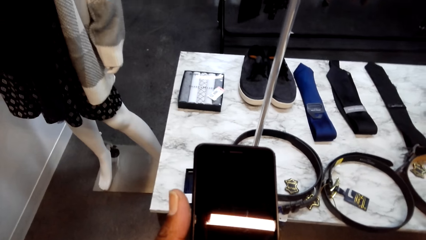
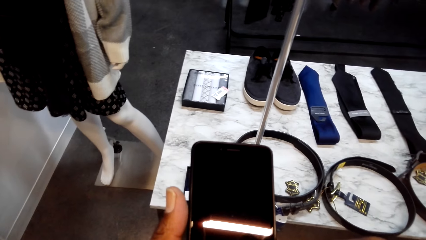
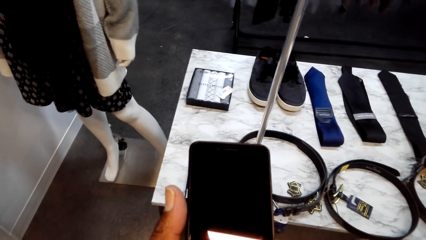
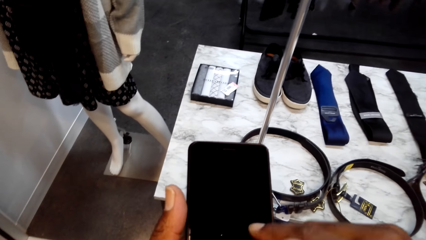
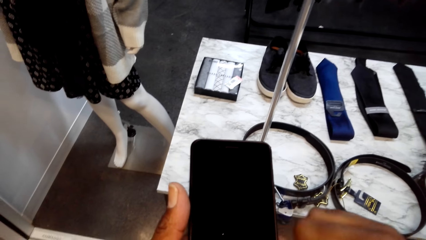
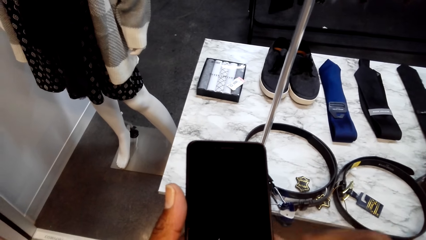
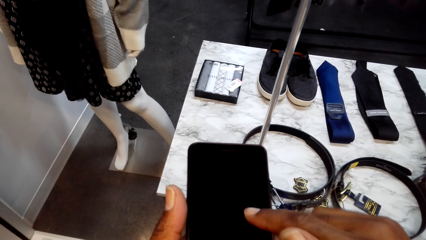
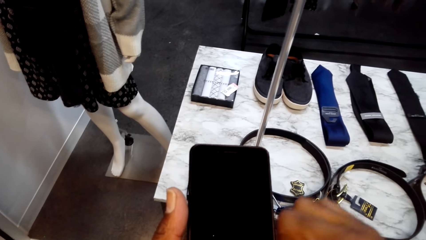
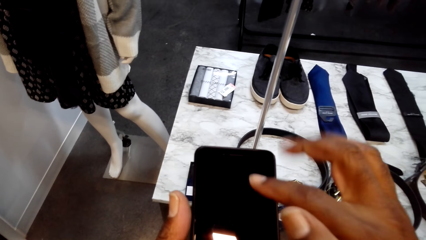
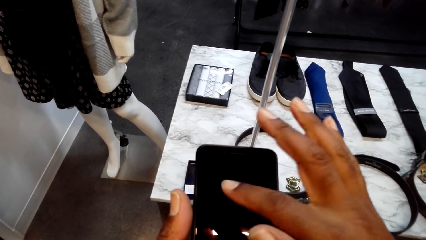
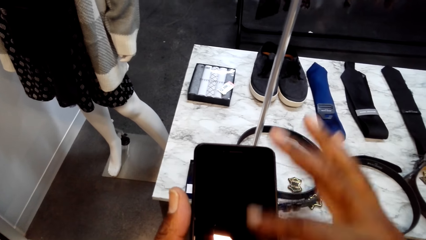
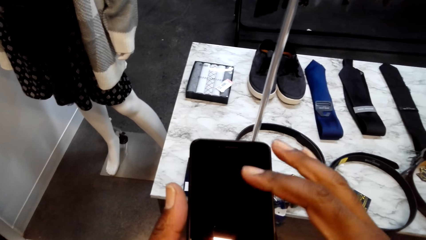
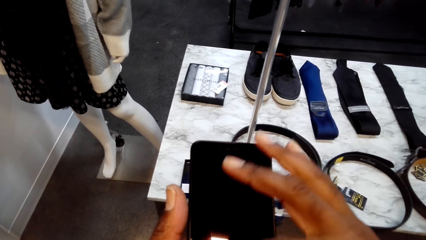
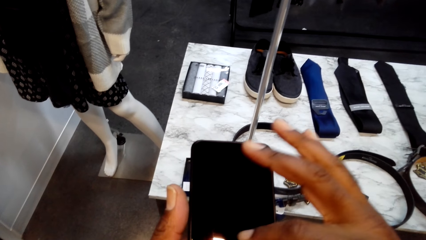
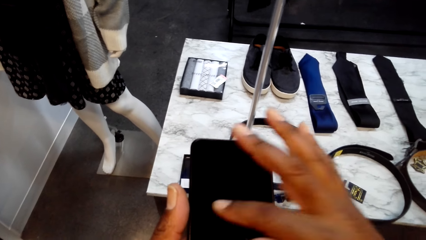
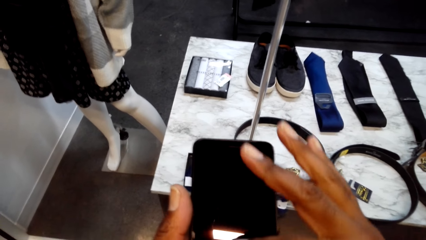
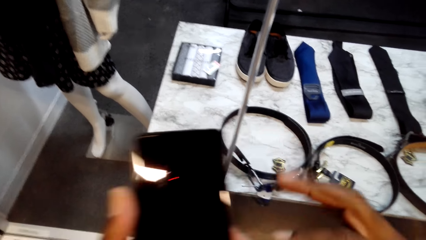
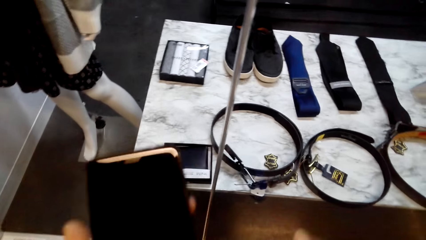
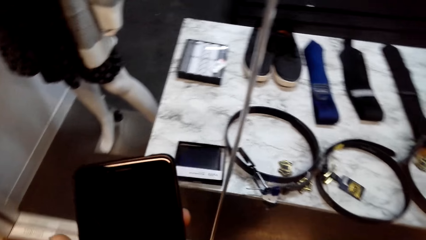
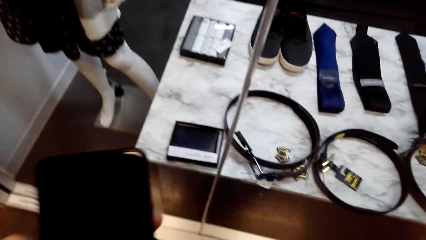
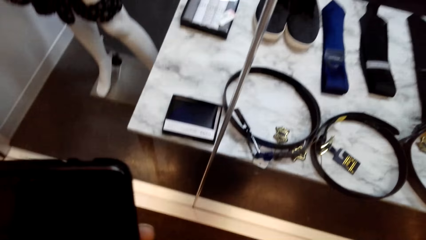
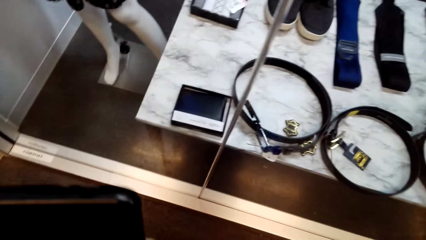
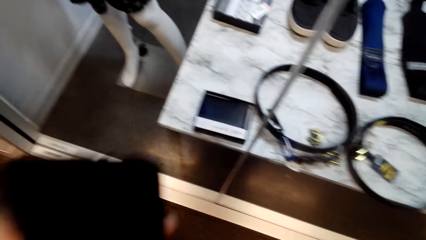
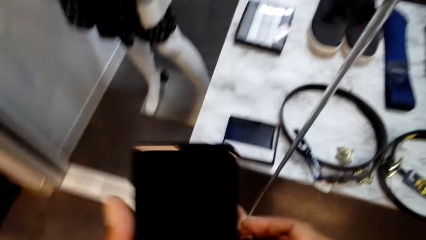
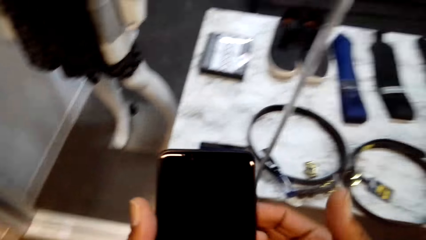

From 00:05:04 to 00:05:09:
The camera wearer uses the phone.

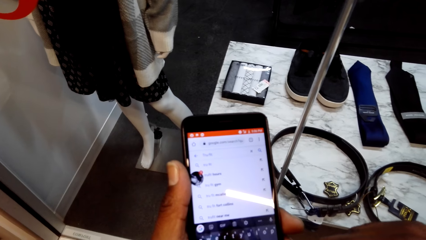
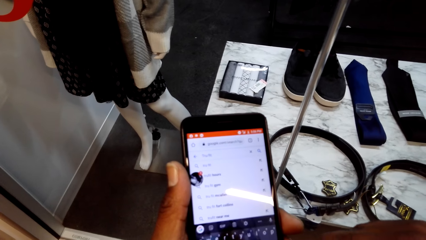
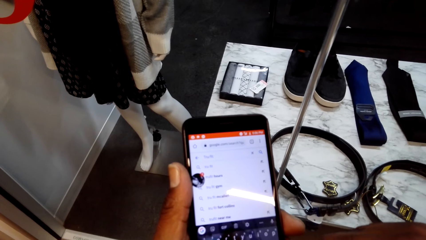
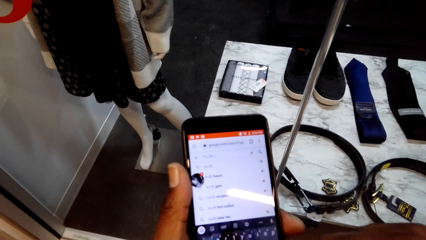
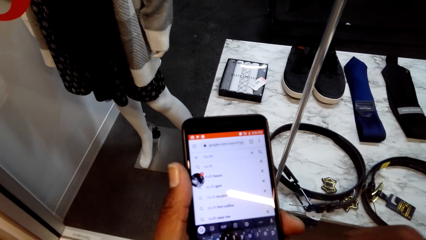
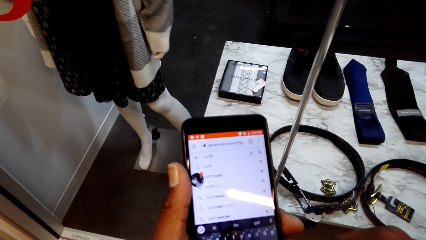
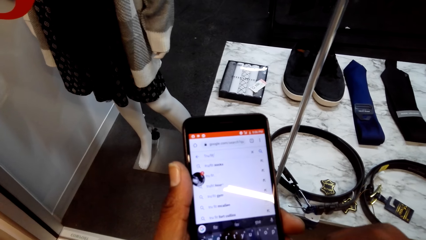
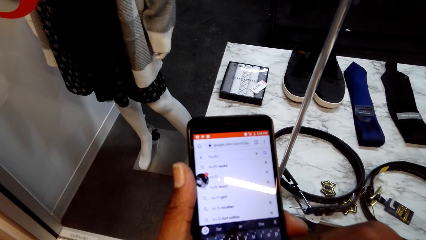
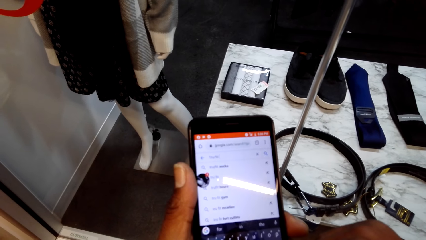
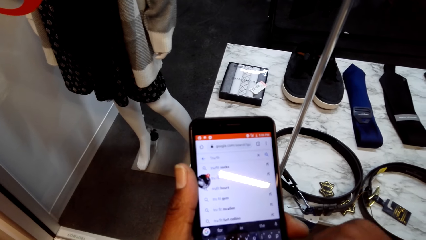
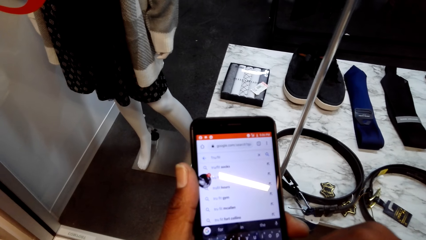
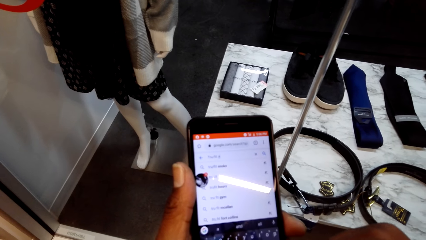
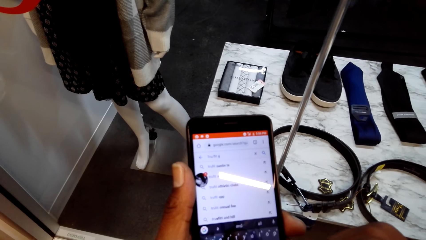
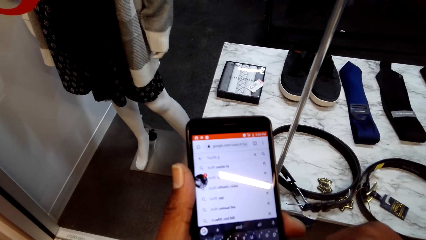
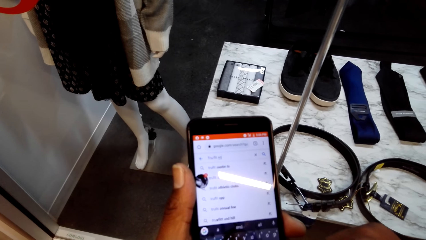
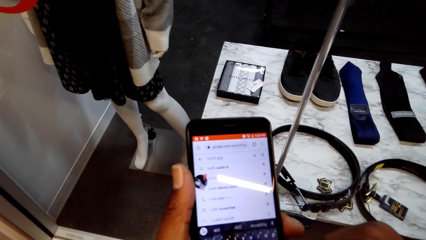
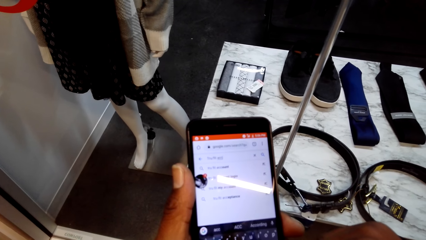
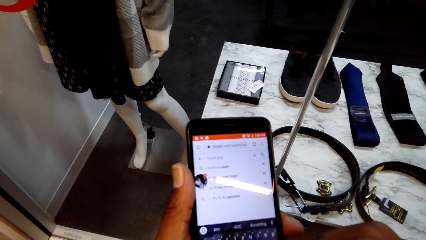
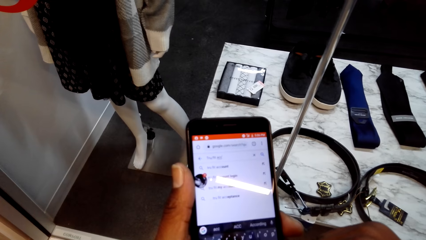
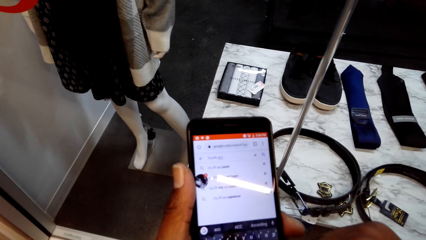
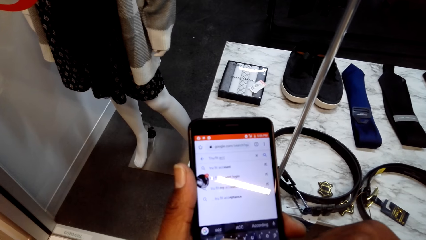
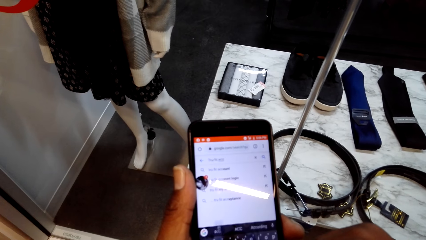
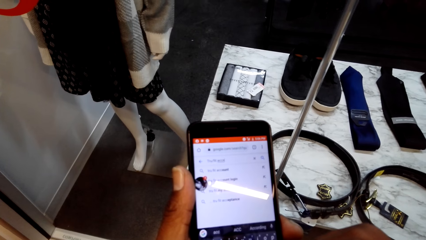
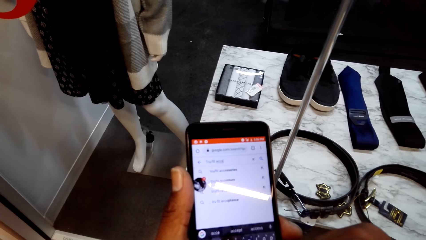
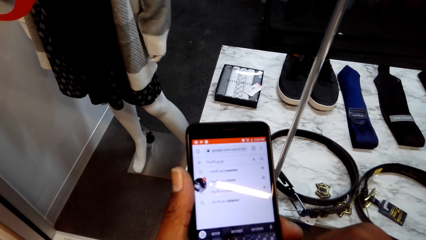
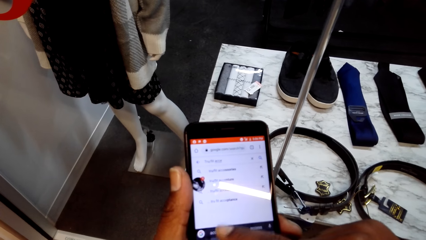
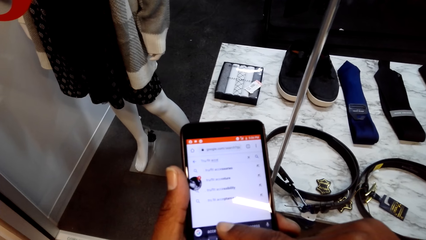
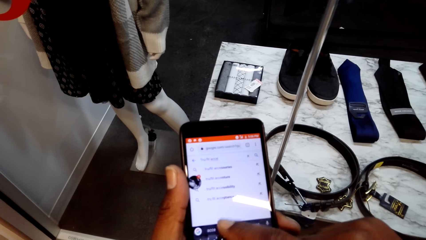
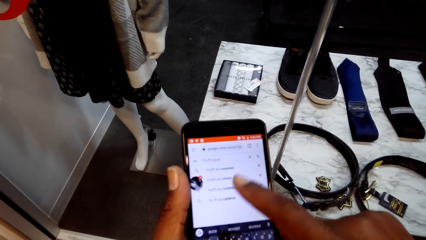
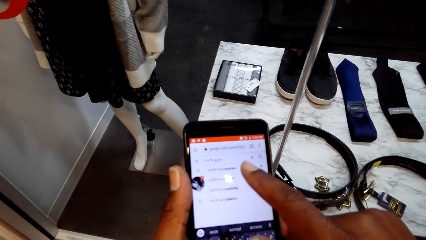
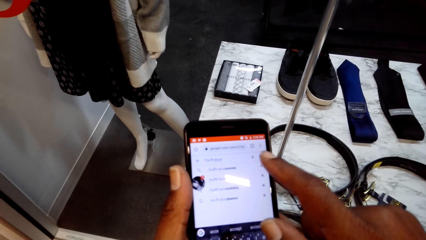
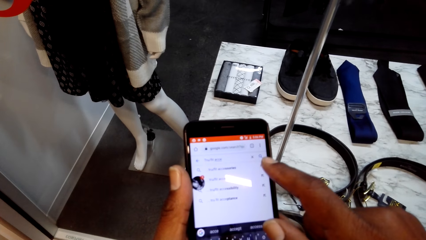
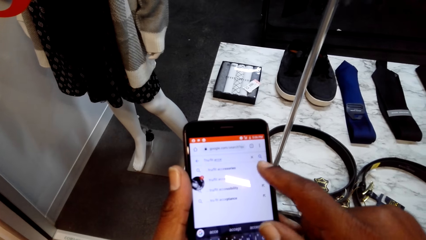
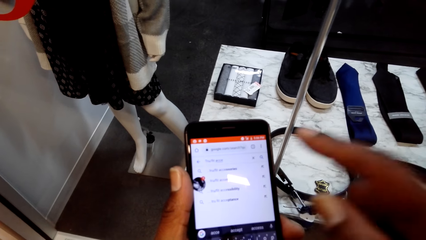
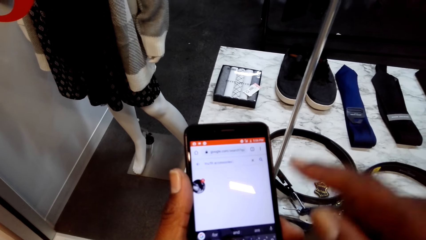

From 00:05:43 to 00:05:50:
The camera wearer types on his phone.
